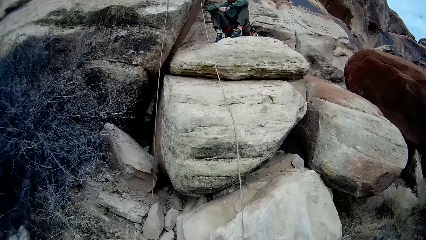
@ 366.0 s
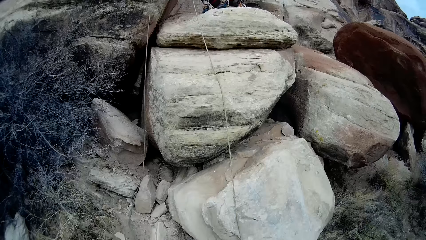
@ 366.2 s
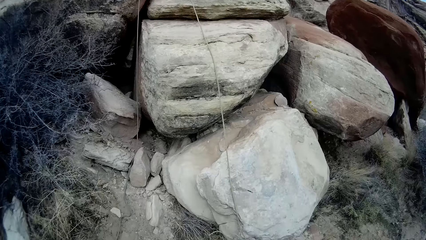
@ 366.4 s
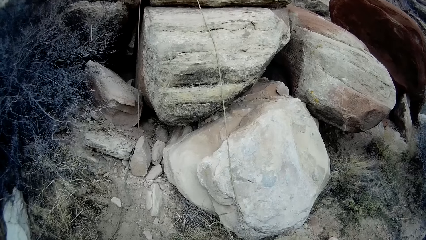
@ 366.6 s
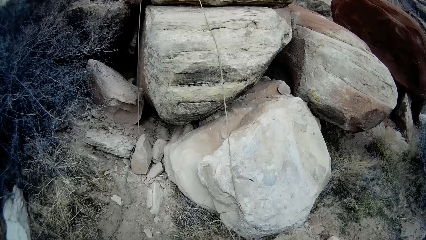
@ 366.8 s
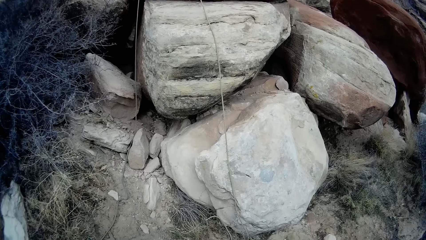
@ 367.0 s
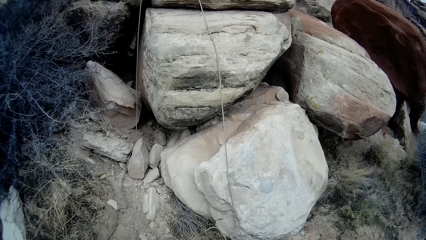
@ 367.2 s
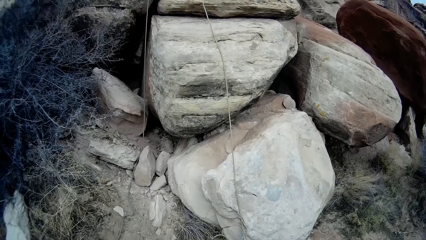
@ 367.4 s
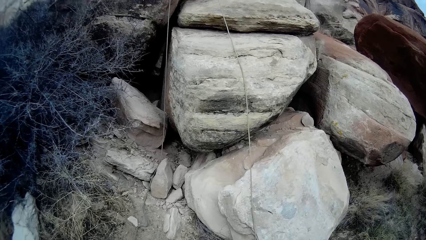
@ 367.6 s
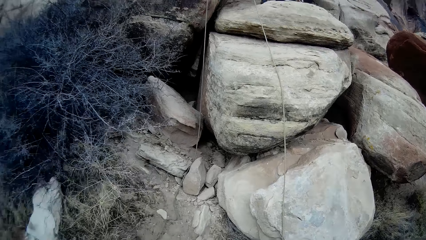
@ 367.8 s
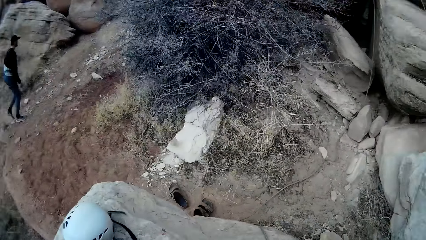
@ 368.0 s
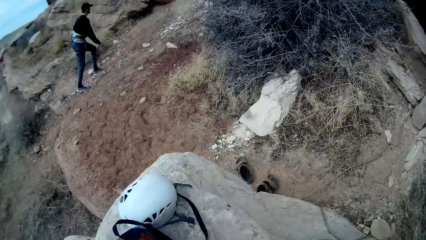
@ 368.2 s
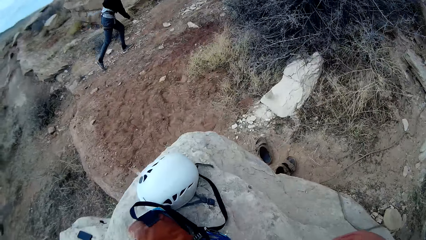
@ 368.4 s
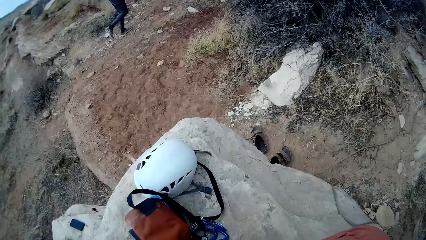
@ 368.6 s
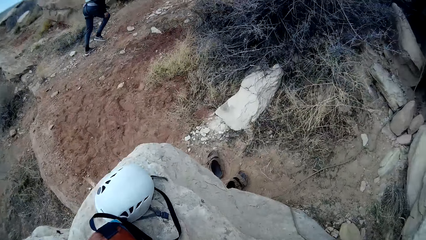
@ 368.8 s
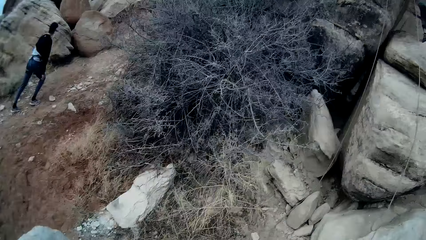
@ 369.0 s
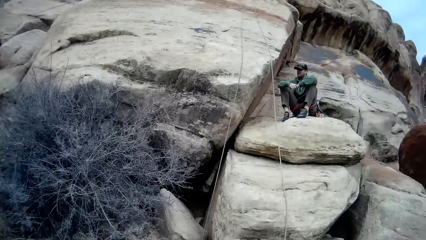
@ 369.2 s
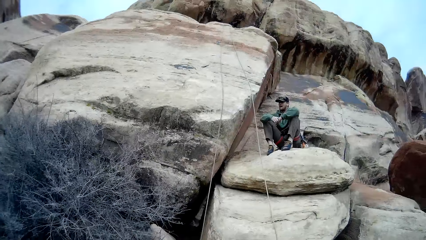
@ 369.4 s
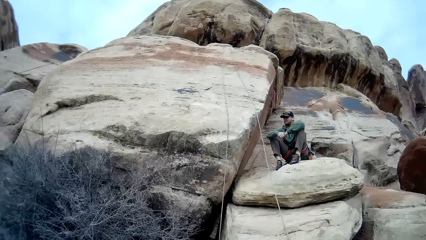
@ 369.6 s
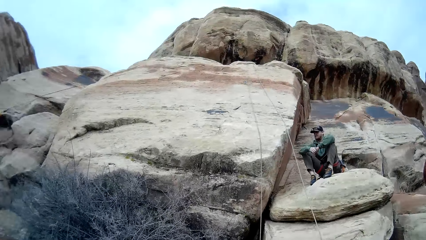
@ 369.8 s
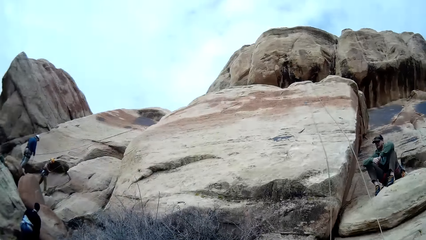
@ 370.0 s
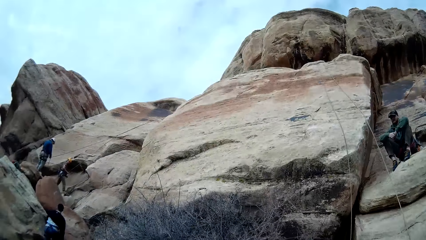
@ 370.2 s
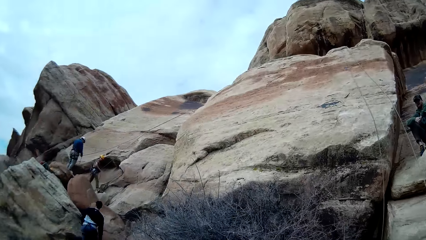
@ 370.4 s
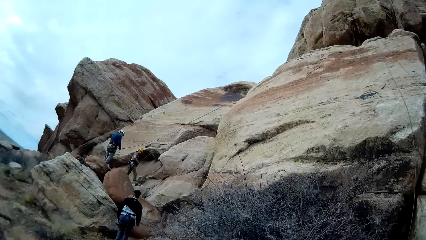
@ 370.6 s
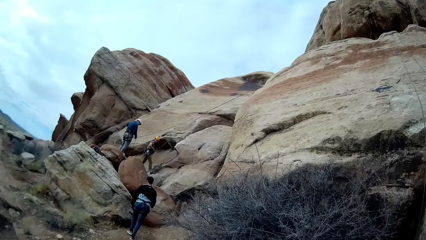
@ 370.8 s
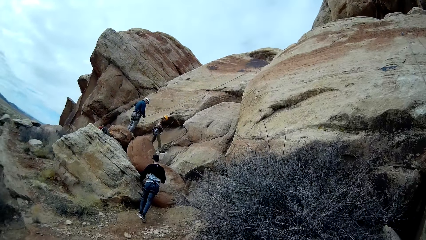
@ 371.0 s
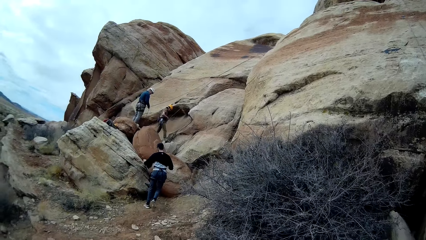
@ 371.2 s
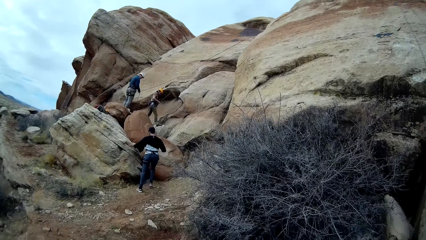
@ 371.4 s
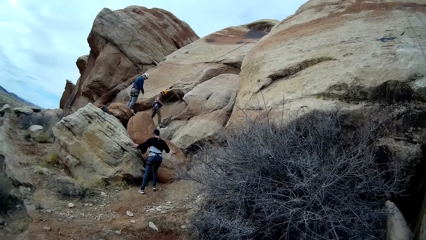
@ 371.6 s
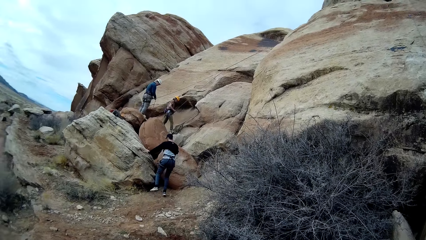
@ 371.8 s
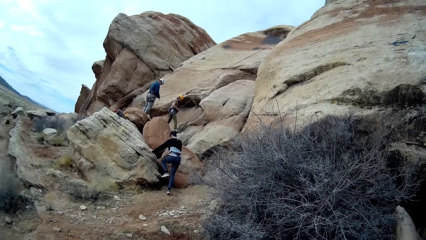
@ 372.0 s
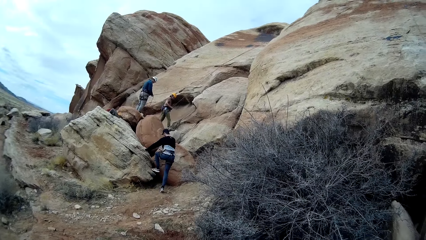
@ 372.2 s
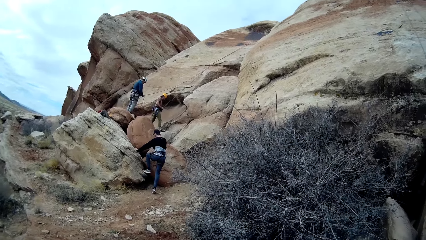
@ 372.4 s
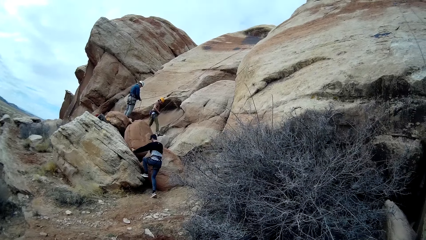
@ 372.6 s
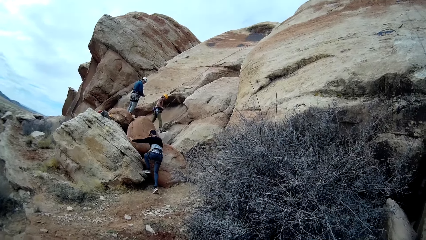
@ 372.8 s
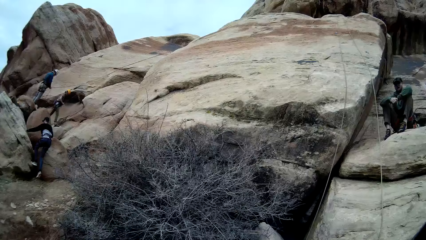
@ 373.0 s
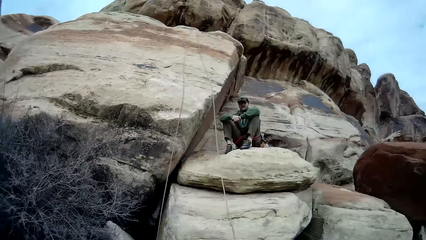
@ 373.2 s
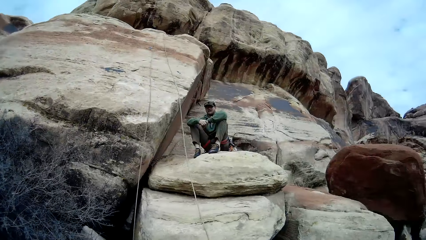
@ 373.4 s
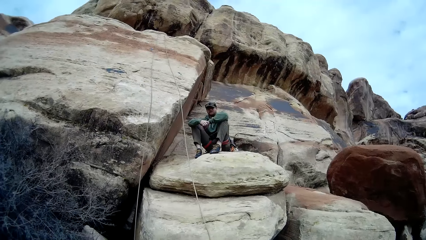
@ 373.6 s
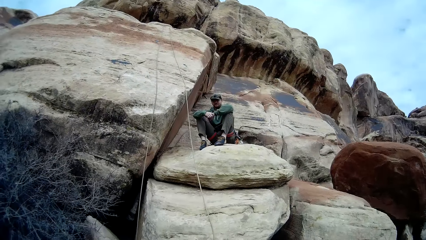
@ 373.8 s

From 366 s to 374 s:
A man climbs the rocks.

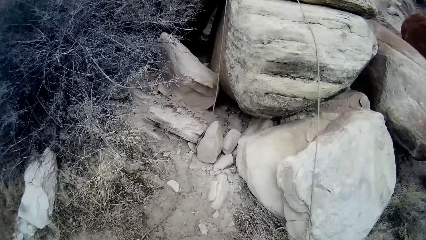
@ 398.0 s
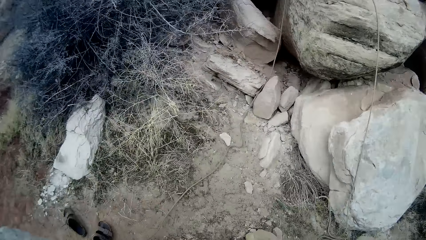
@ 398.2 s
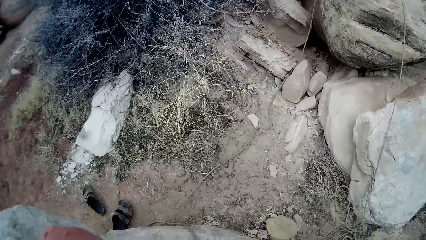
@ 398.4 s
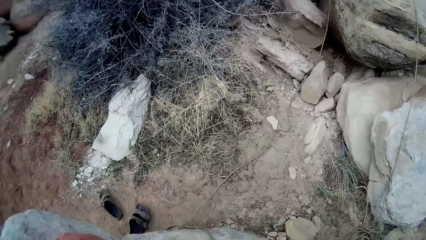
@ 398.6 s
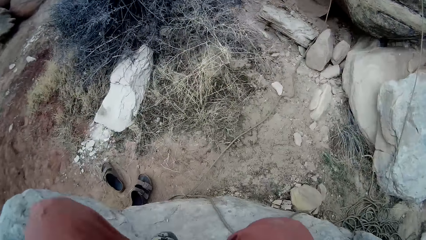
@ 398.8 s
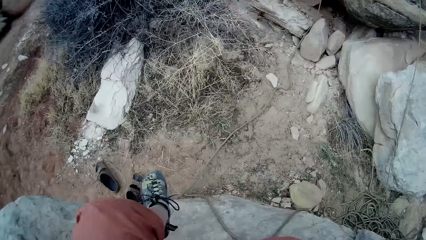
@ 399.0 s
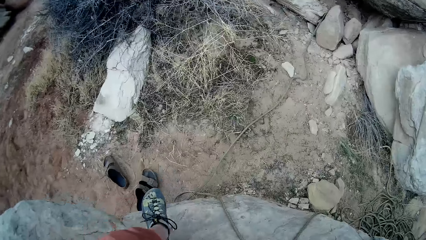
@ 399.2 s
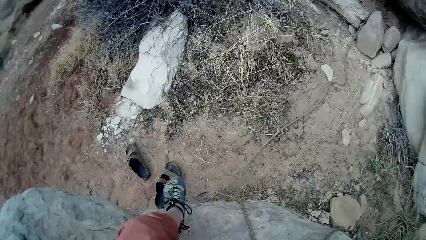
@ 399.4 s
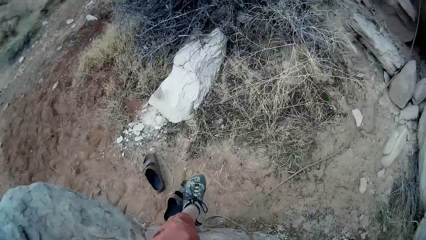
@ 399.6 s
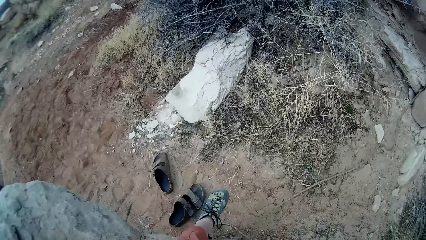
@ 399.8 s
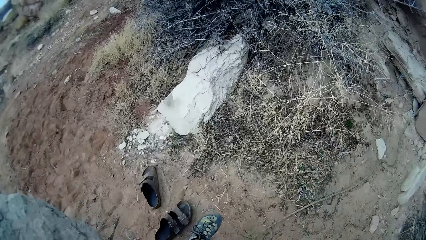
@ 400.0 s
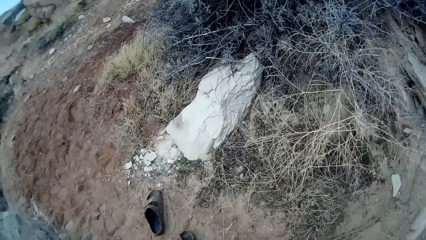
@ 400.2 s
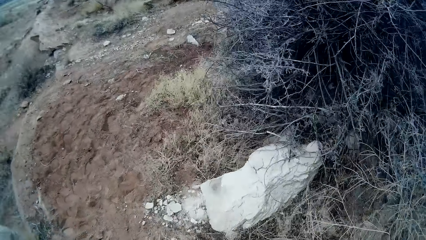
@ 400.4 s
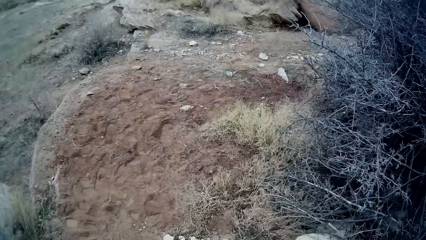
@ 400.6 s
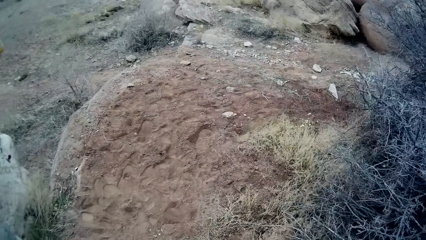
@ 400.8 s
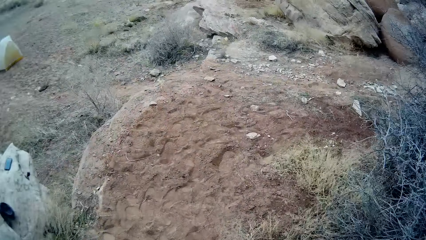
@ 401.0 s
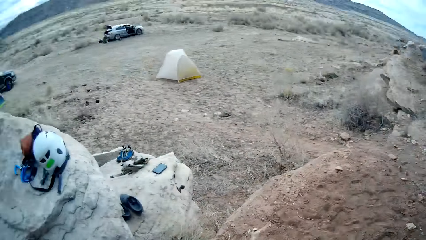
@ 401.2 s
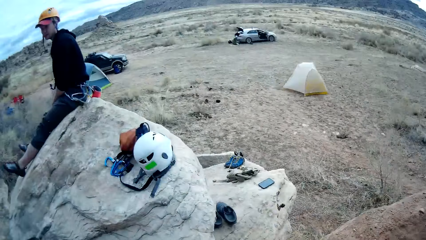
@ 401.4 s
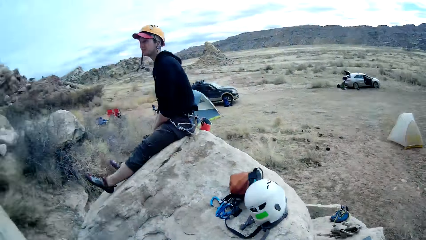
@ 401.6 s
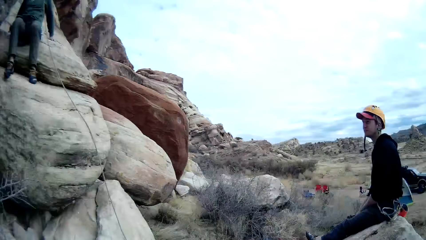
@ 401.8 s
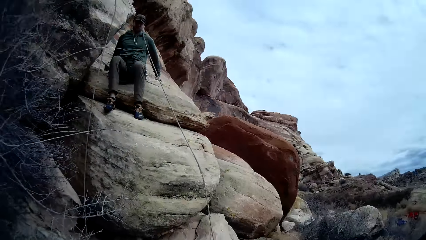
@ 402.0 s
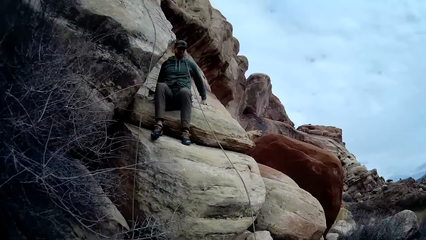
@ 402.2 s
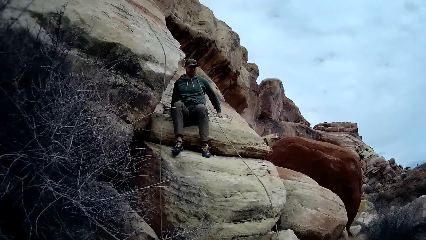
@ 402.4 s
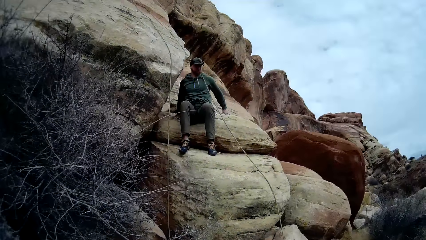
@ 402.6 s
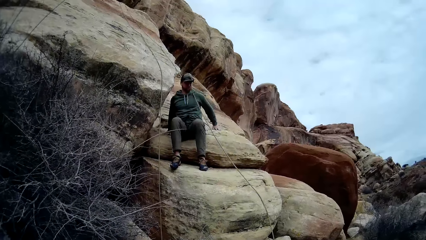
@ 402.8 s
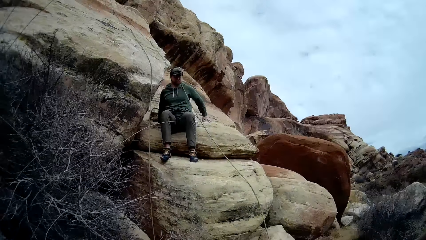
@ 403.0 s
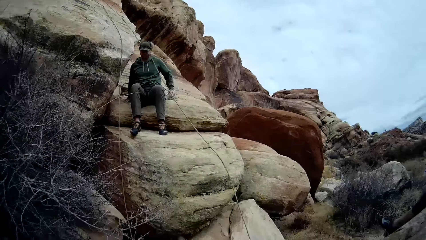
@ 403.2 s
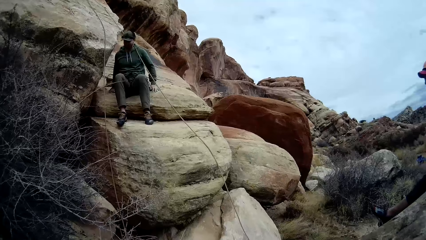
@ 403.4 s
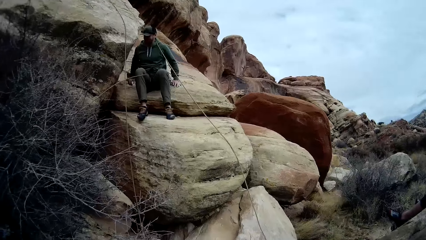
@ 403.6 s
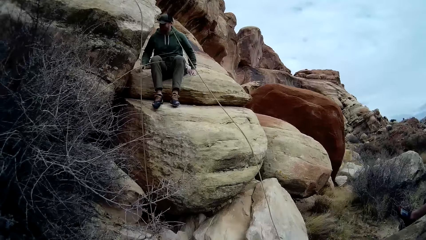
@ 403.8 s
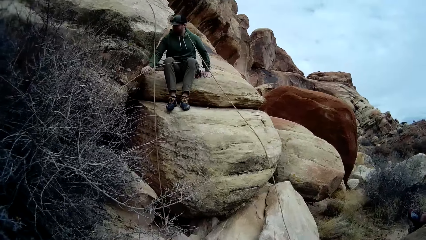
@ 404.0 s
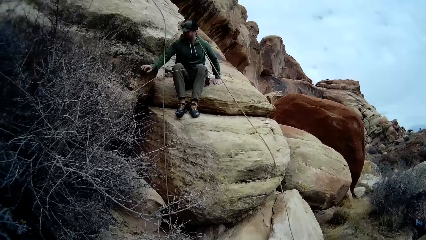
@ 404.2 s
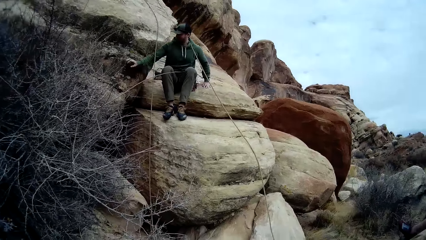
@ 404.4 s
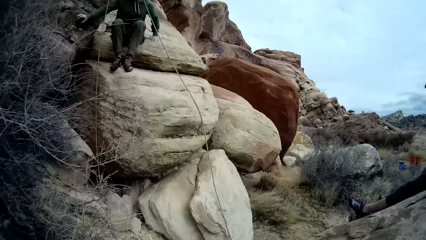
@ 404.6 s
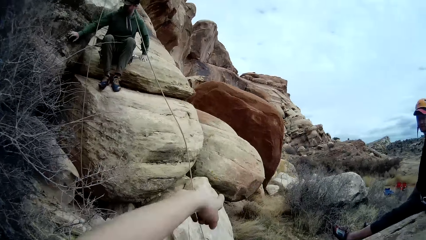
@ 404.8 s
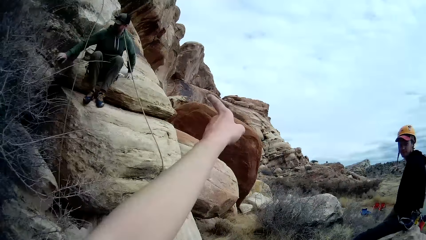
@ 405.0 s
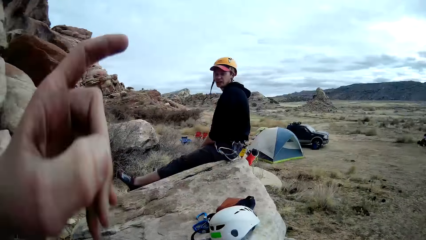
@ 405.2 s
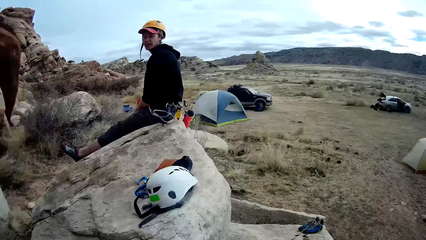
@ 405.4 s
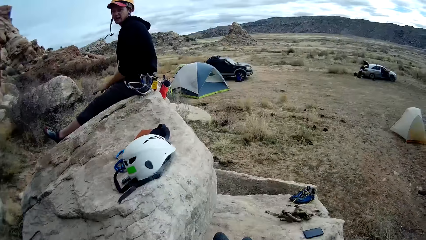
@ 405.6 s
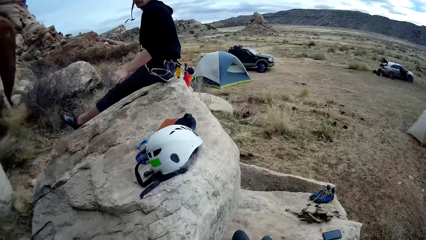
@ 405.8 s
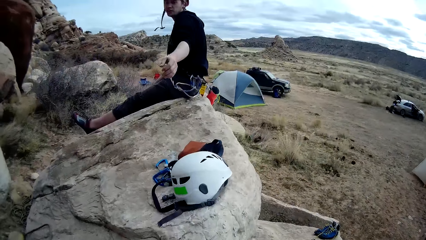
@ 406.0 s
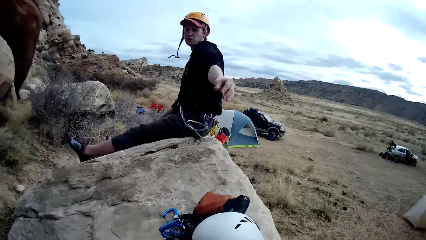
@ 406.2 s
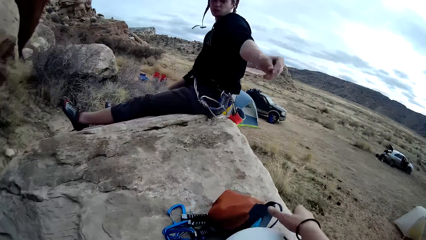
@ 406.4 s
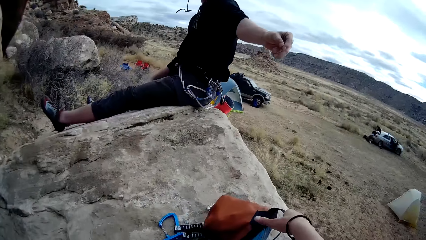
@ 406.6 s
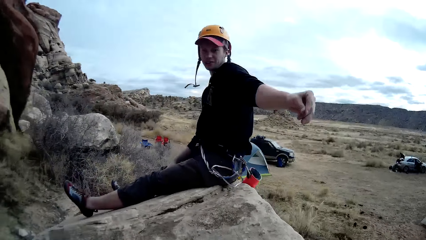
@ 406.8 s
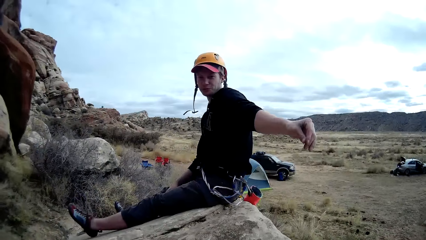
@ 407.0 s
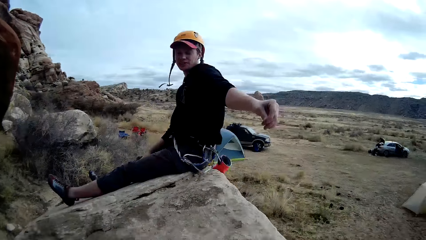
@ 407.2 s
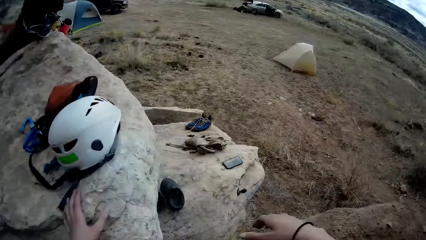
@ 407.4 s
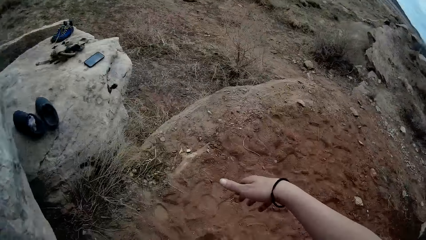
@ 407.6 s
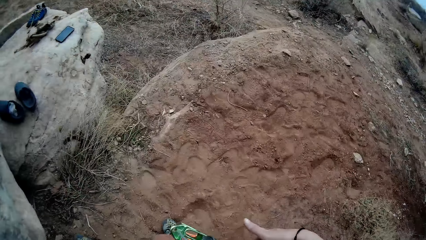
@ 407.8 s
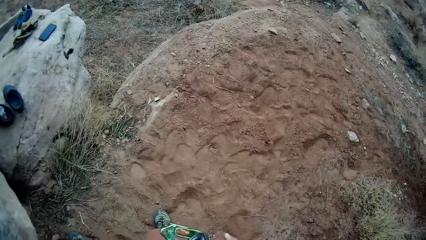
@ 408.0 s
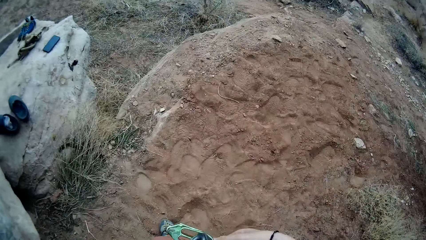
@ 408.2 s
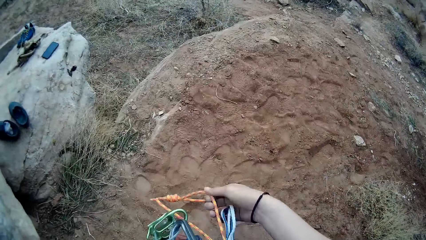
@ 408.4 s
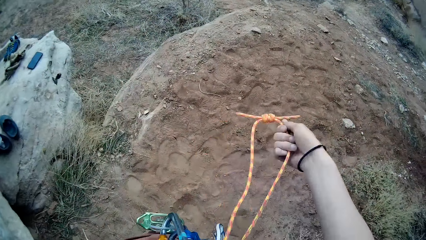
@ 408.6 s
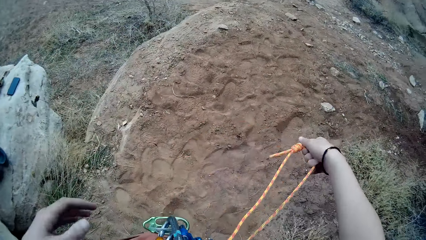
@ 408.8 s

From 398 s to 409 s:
The camera wearer gets down from the rock. The man climbs down from the rocks. The camera wearer interacts with the other man.
